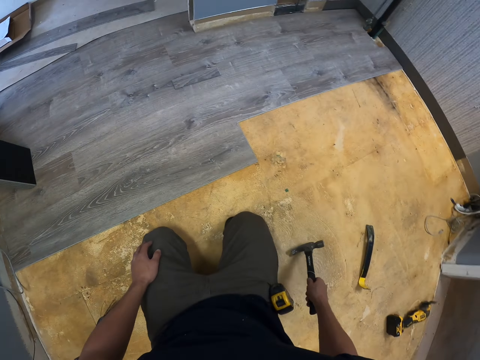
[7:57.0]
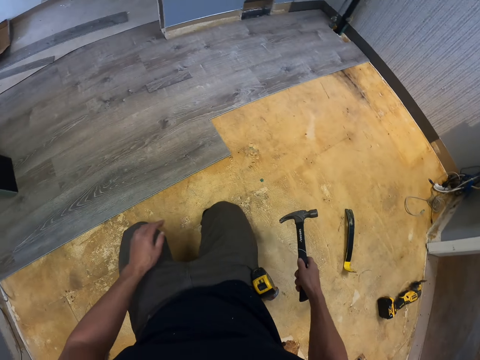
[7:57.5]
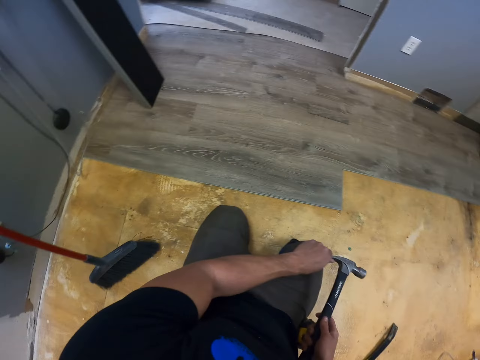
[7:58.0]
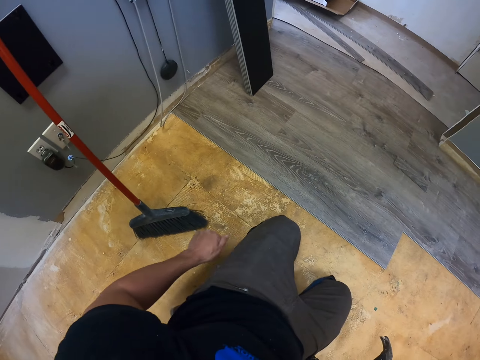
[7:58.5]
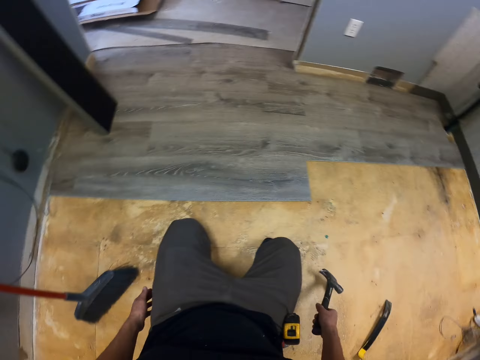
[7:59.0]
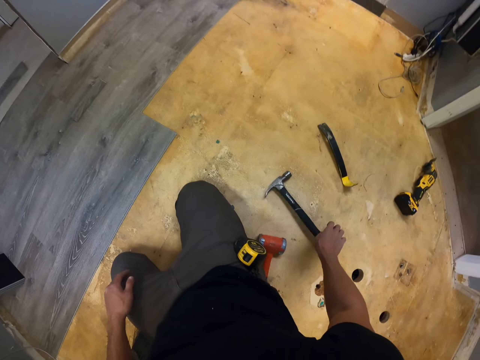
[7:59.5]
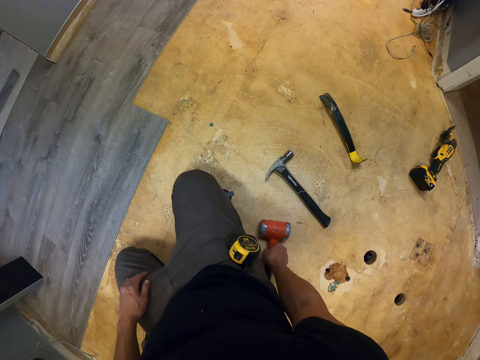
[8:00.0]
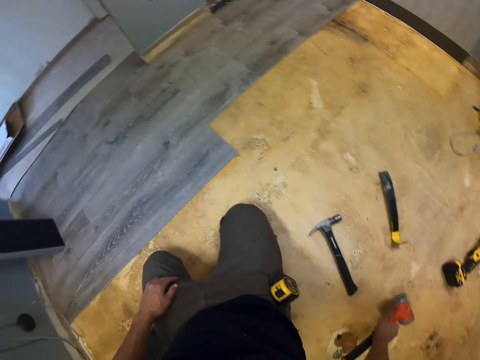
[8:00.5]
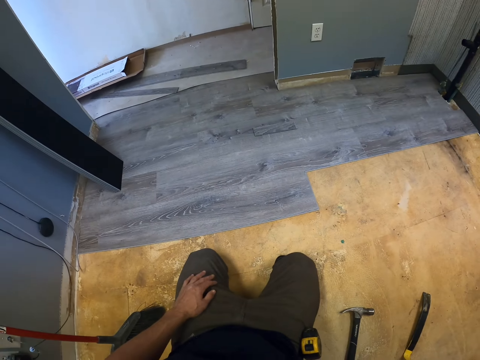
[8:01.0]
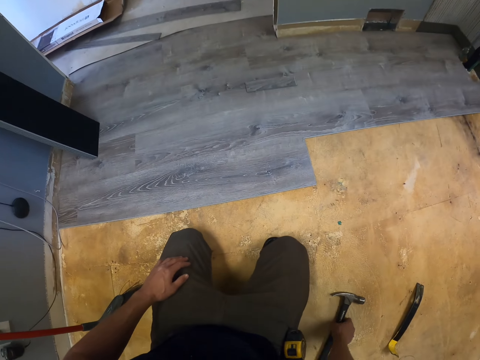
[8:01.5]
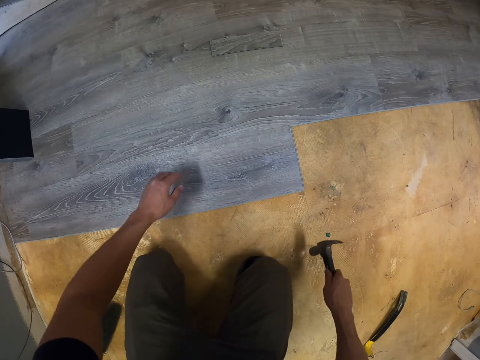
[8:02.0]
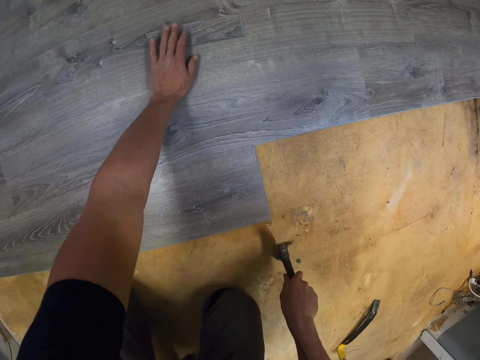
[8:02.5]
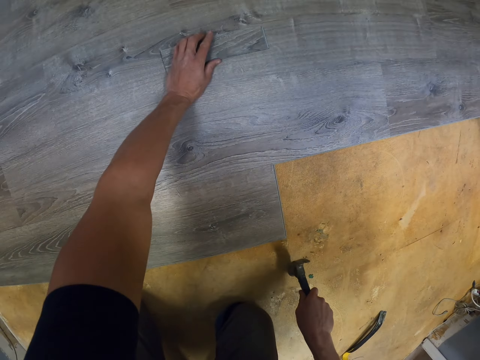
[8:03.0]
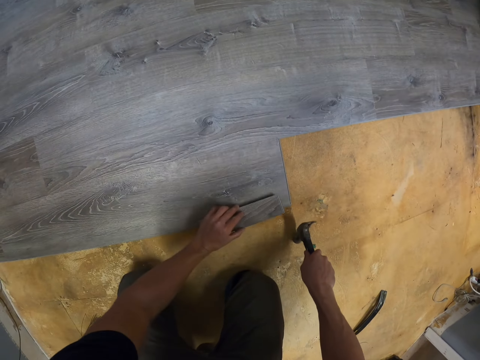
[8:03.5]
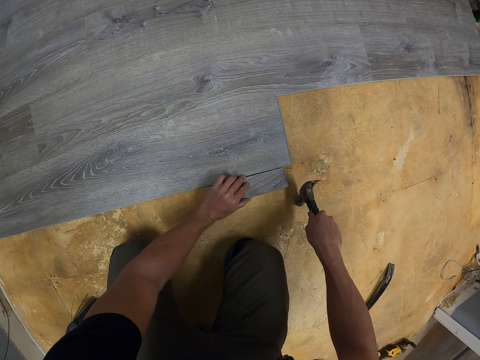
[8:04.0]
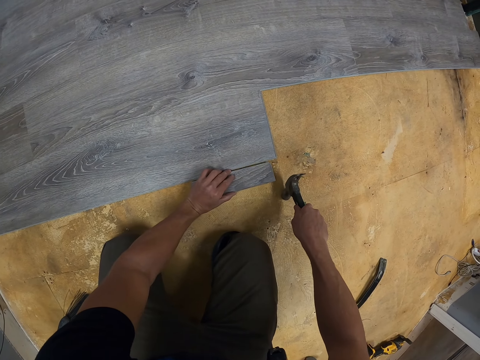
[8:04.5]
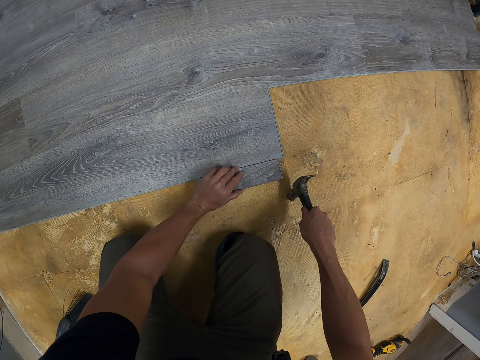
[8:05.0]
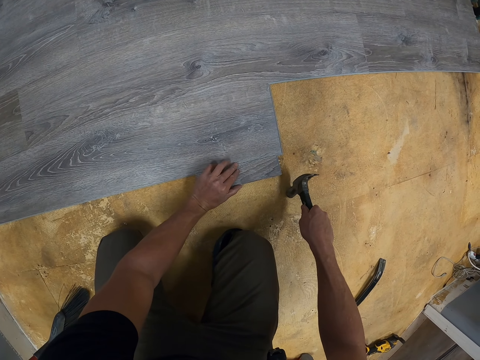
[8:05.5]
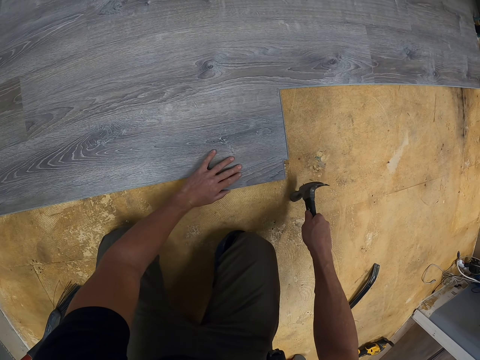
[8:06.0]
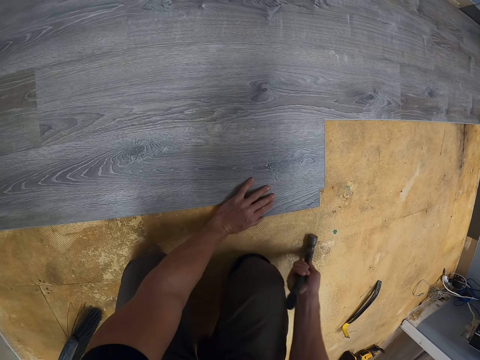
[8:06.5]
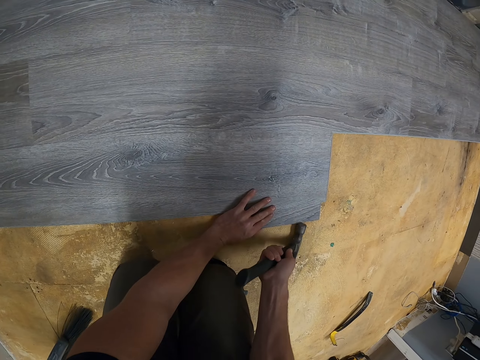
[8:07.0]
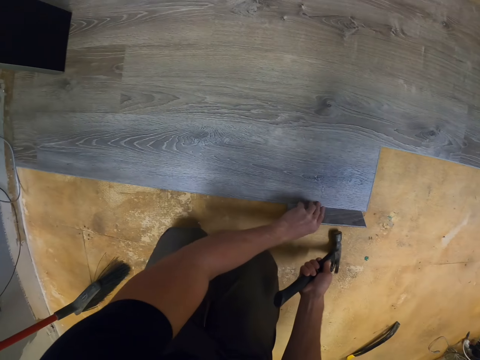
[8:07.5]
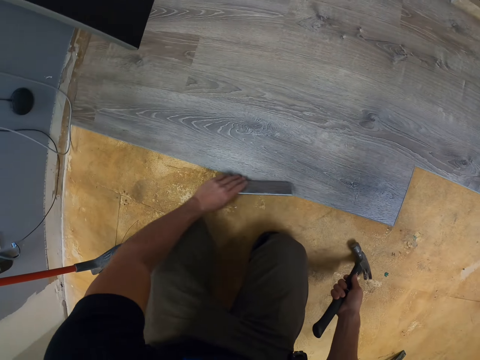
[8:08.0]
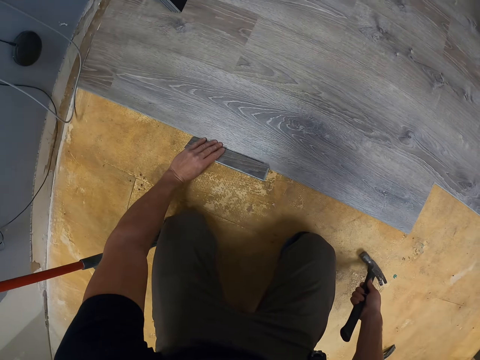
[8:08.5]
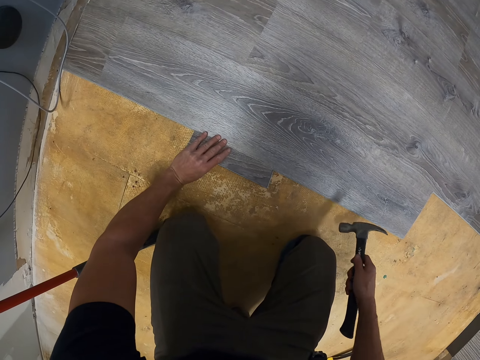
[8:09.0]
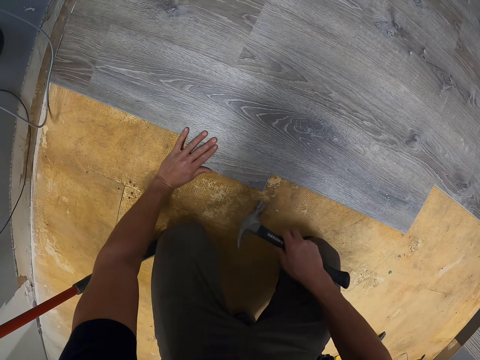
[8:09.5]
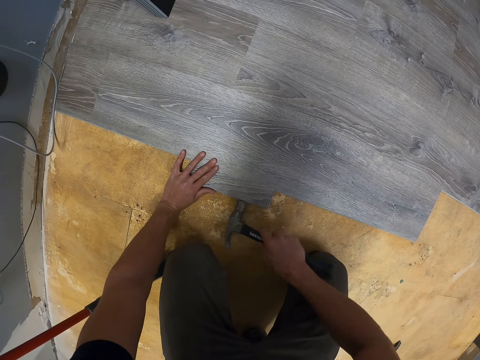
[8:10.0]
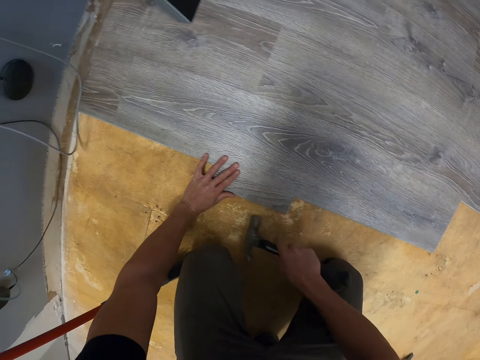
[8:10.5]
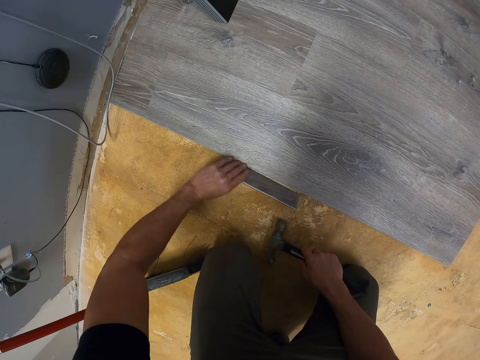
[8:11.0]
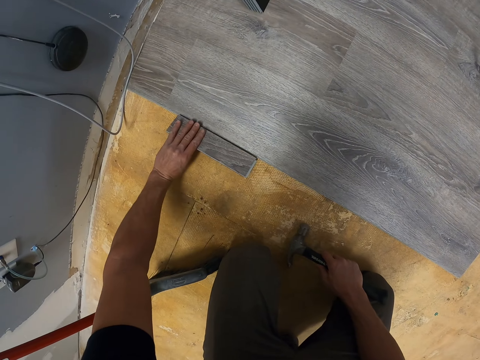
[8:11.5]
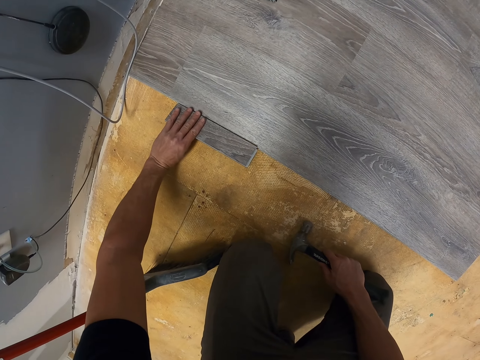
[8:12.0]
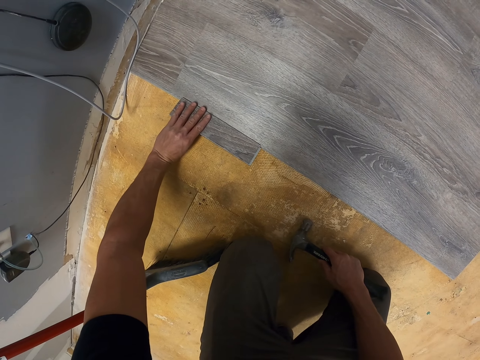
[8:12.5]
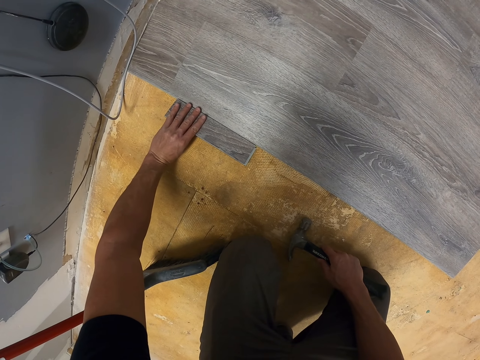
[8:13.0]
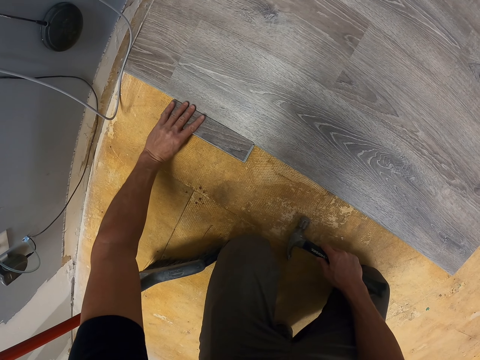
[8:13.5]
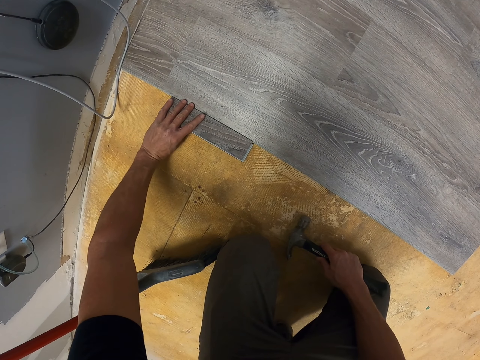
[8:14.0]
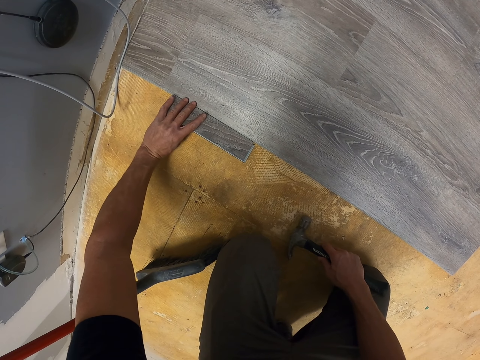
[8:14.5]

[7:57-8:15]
The camera wearer touches the hammer tip with a hand. They put the hammer on the floor. They pick up a sledge hammer. They move something. They pick up a claw hammer. They pick up a piece of wood. They put the small piece of wood on the floor. They fix the wood with the claw hammer. They put the wood on the floor. They fix the wood with the claw hammer. They put the wood on the floor.

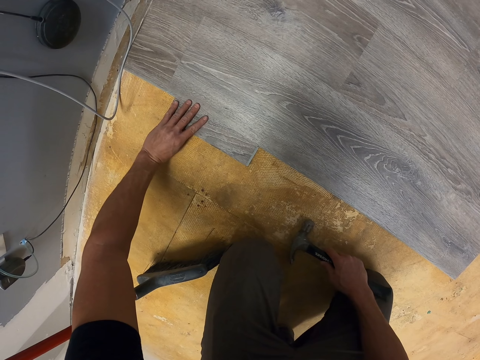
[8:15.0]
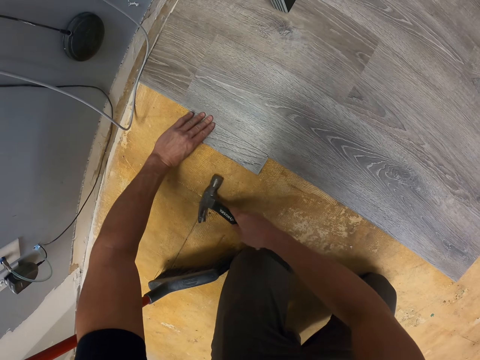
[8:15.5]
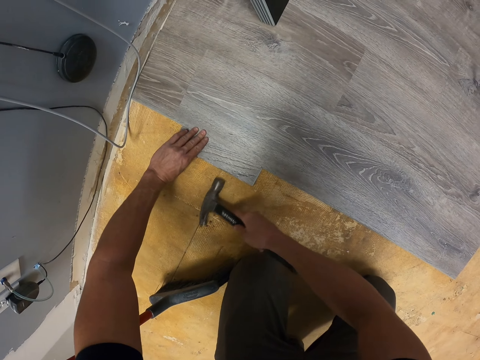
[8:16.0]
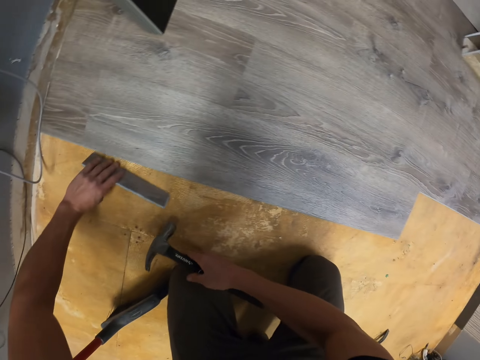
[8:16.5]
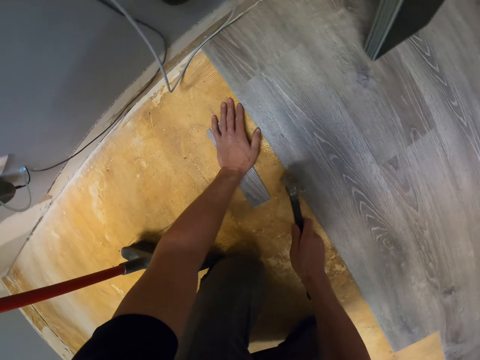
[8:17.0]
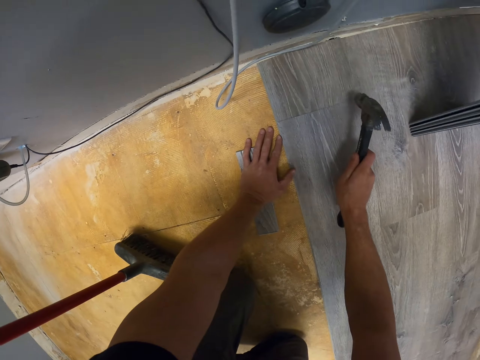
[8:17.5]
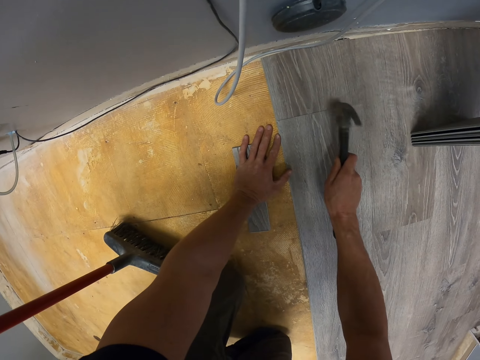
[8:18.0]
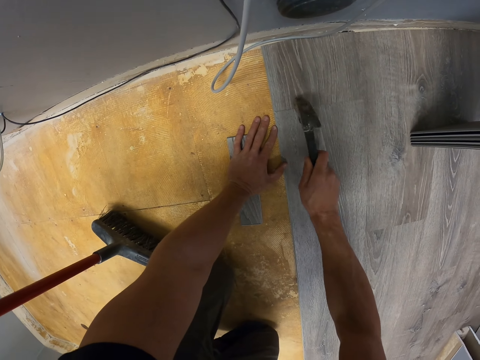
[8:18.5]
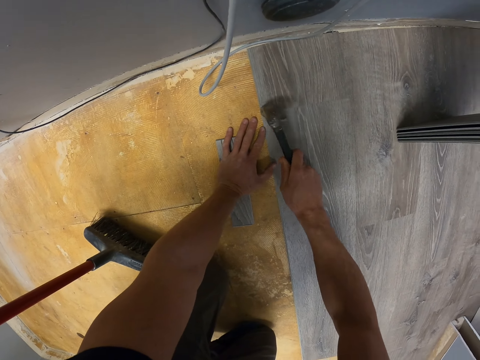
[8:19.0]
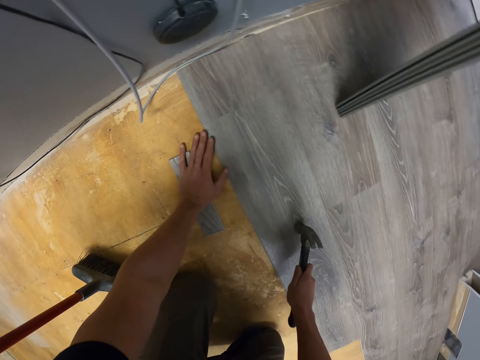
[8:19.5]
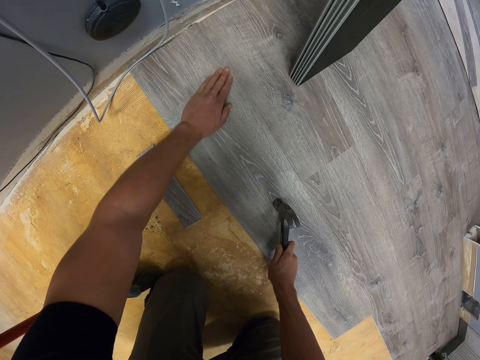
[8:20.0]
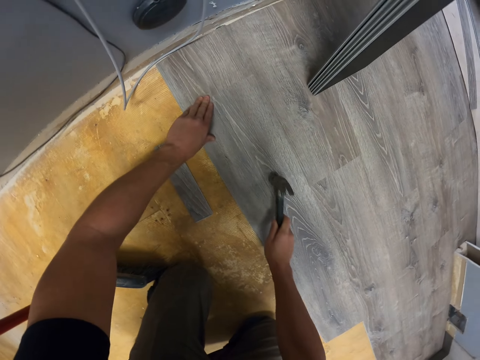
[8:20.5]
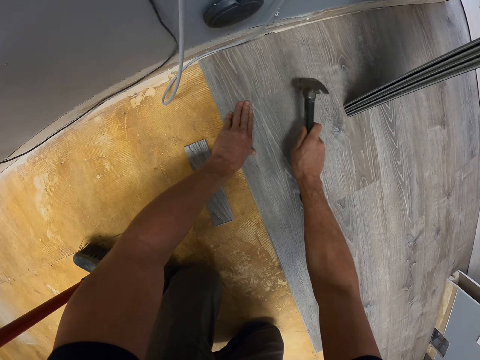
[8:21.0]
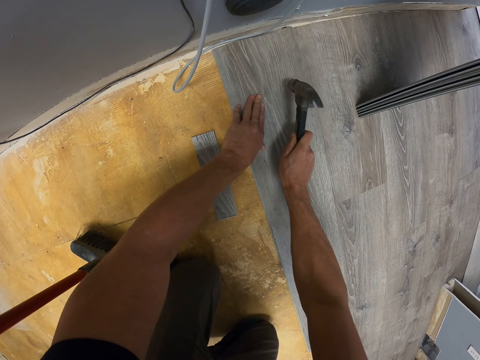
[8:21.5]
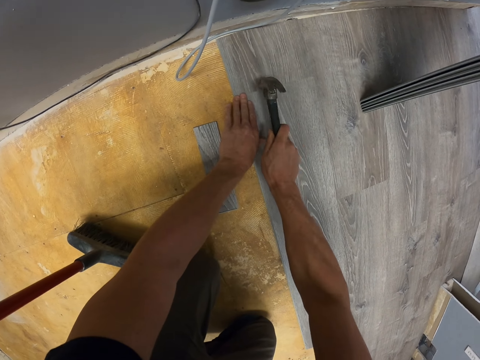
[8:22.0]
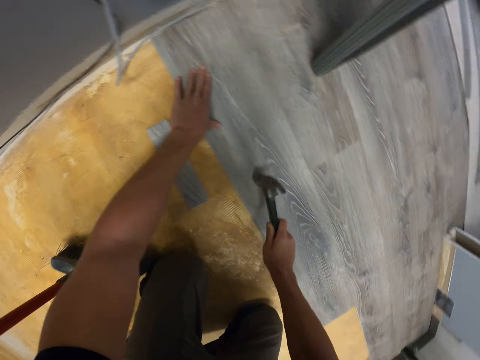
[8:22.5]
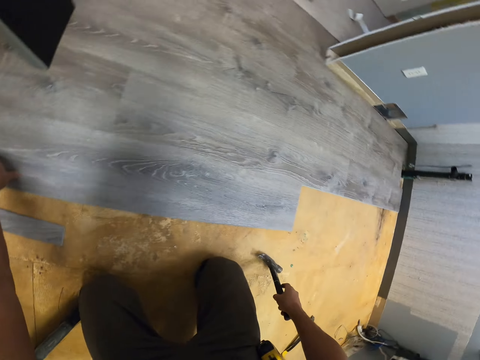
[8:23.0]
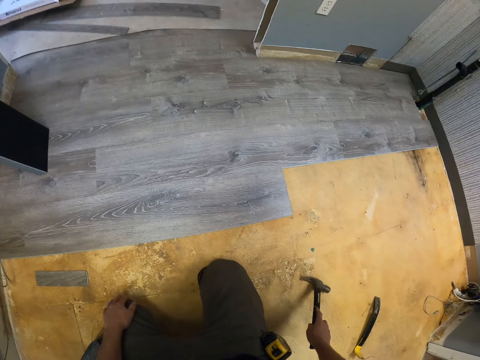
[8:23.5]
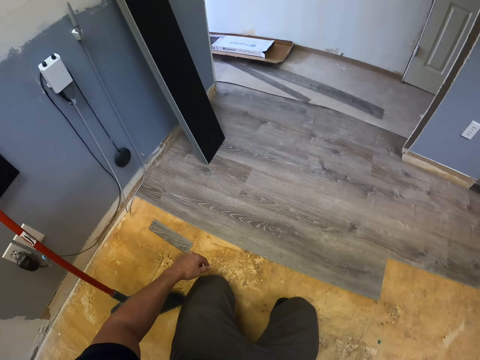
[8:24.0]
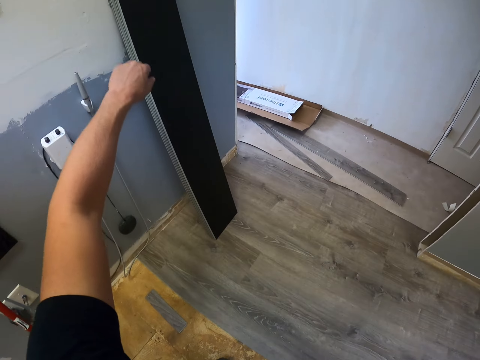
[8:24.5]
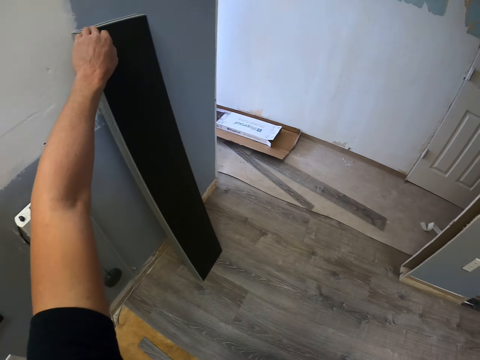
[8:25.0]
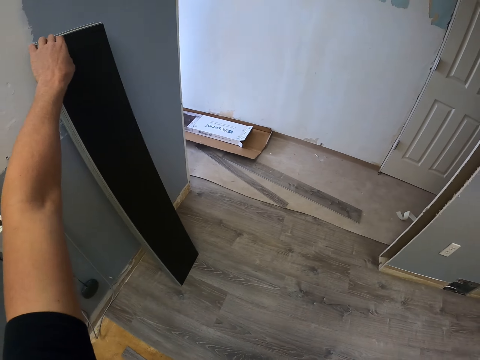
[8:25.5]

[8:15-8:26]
The camera wearer fixes the wood with a claw hammer.
